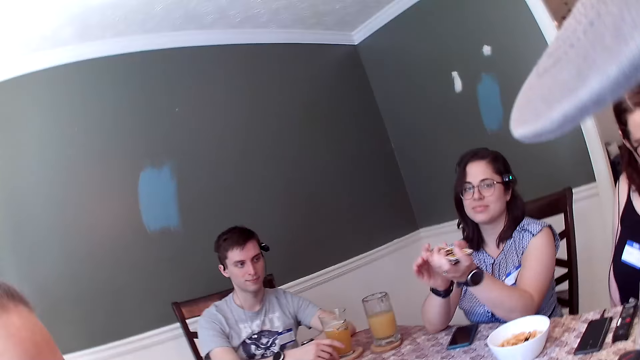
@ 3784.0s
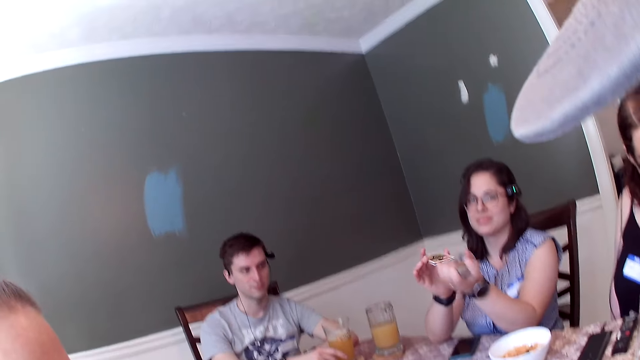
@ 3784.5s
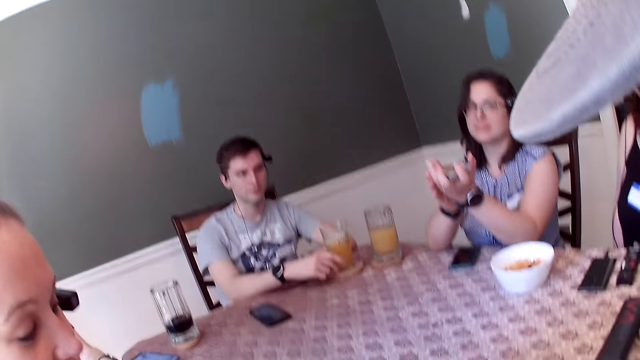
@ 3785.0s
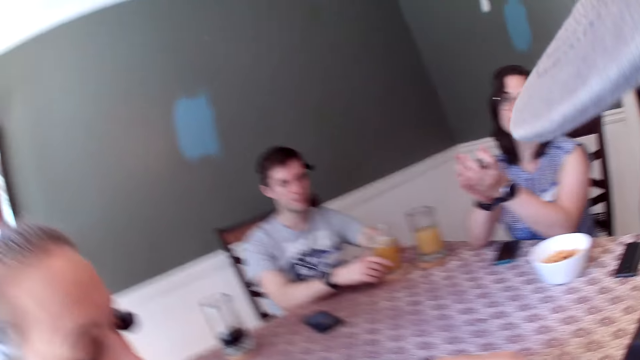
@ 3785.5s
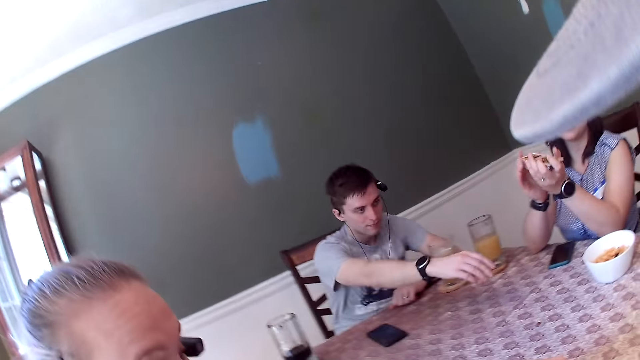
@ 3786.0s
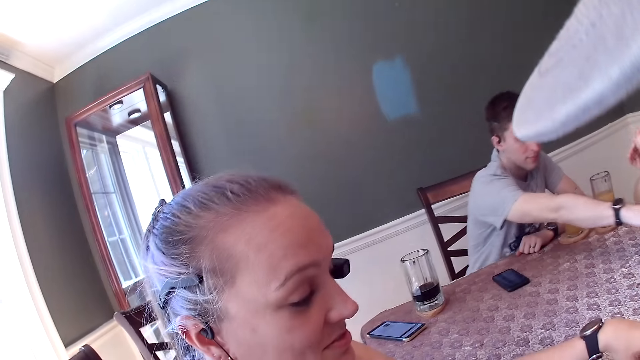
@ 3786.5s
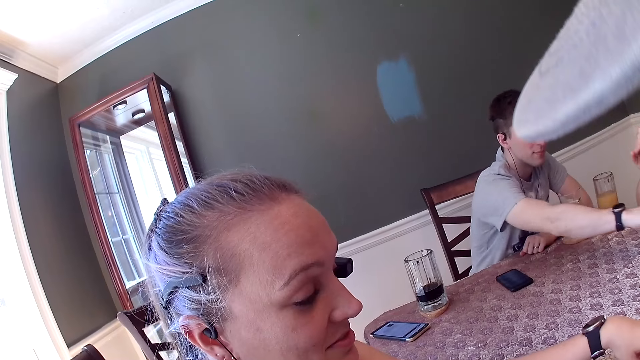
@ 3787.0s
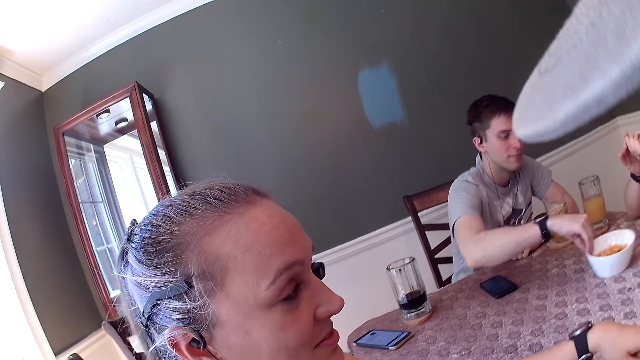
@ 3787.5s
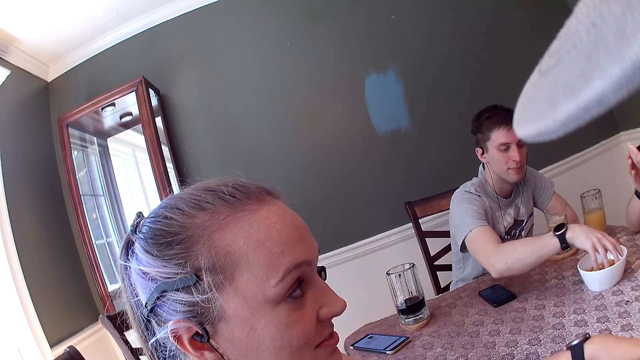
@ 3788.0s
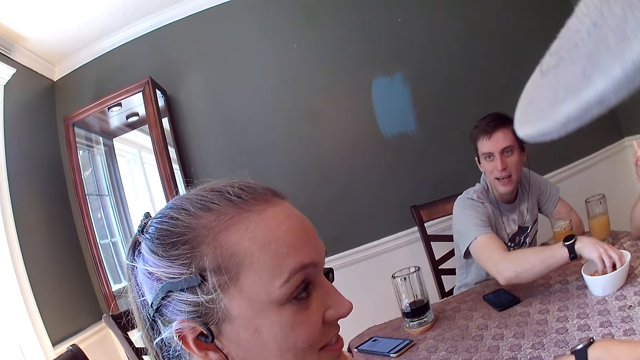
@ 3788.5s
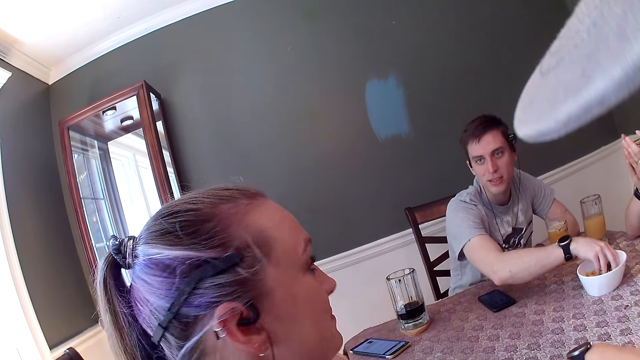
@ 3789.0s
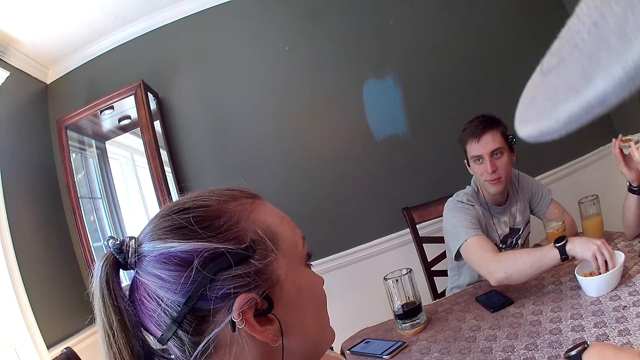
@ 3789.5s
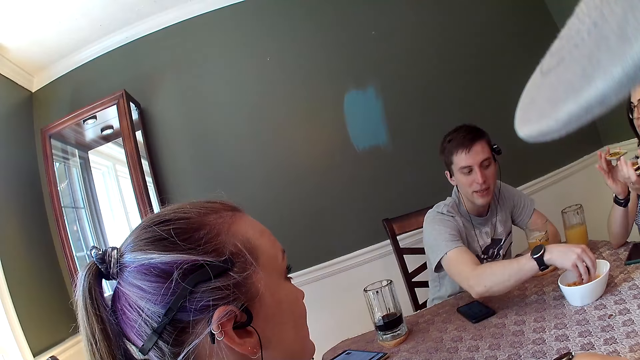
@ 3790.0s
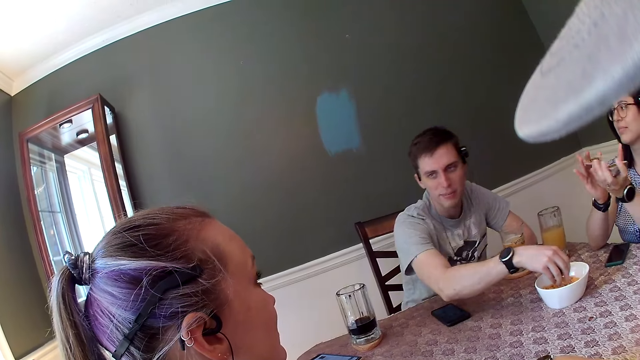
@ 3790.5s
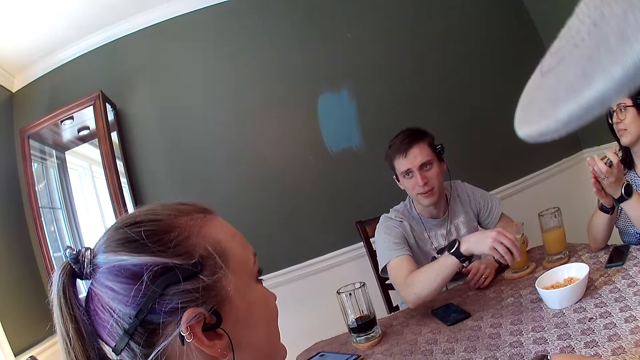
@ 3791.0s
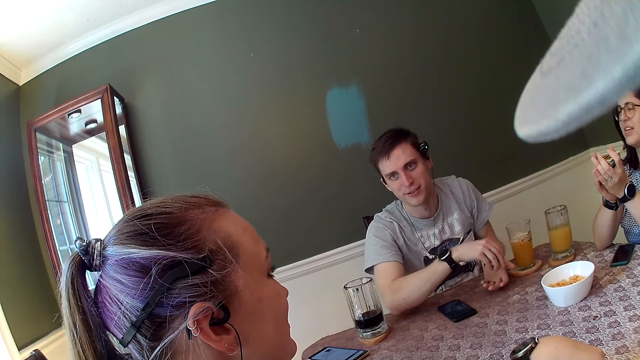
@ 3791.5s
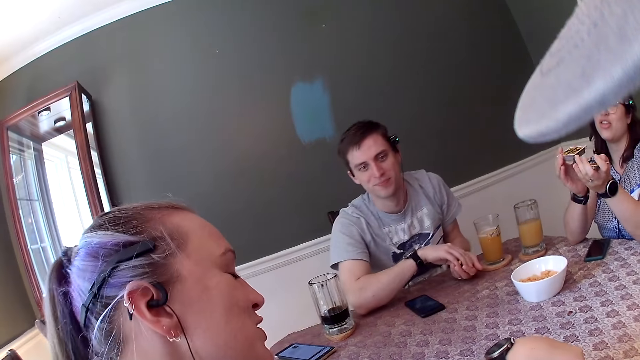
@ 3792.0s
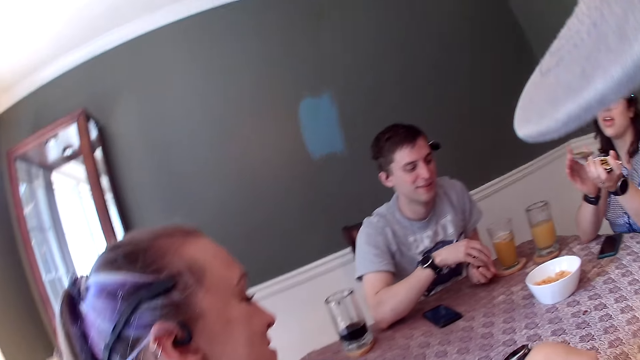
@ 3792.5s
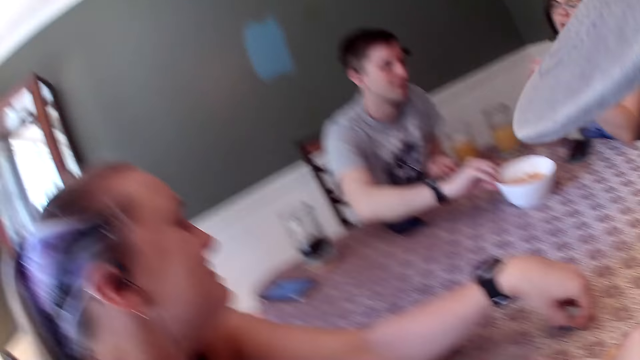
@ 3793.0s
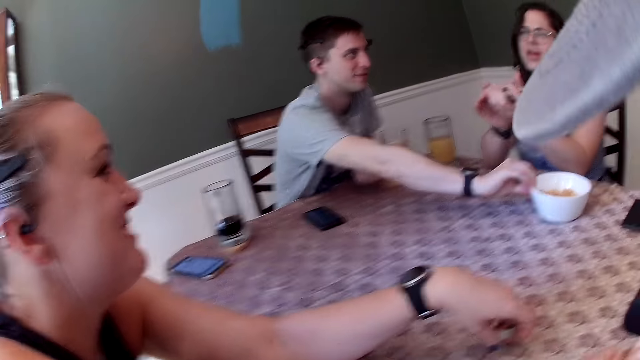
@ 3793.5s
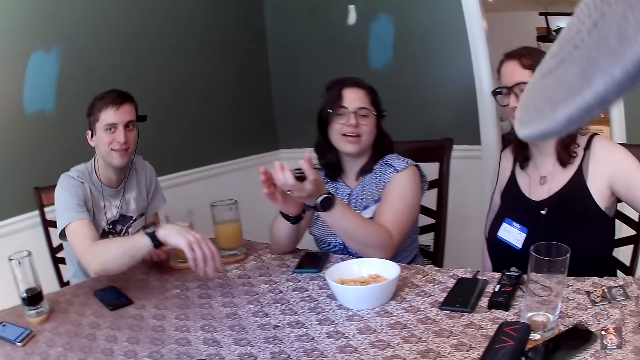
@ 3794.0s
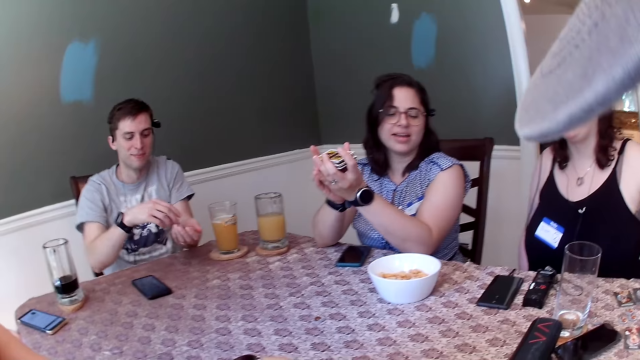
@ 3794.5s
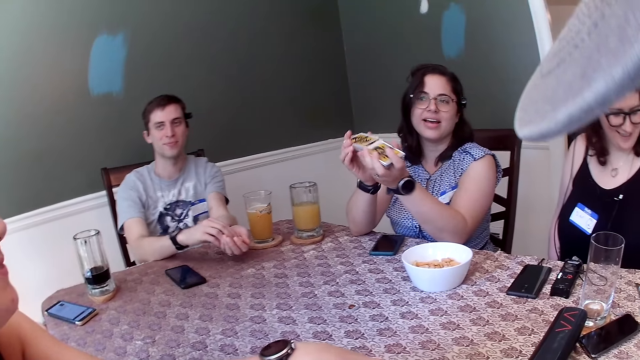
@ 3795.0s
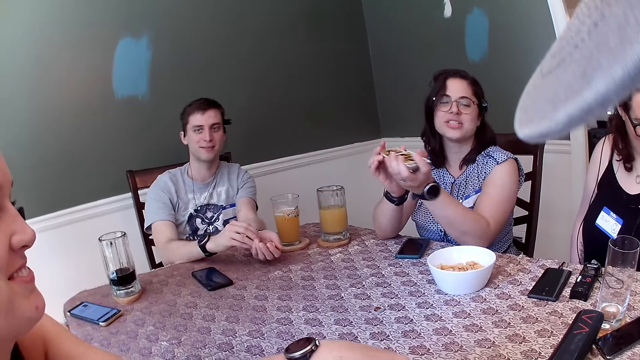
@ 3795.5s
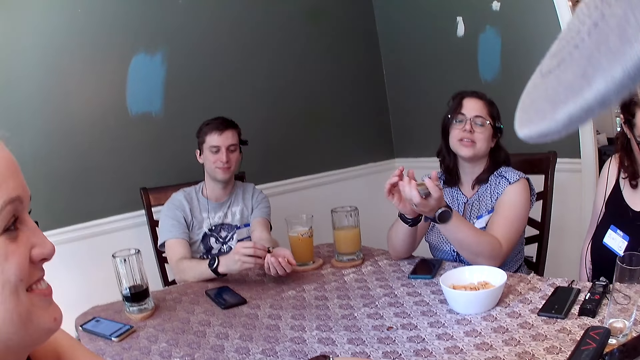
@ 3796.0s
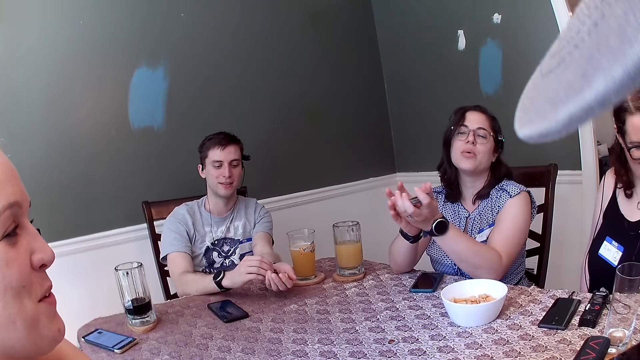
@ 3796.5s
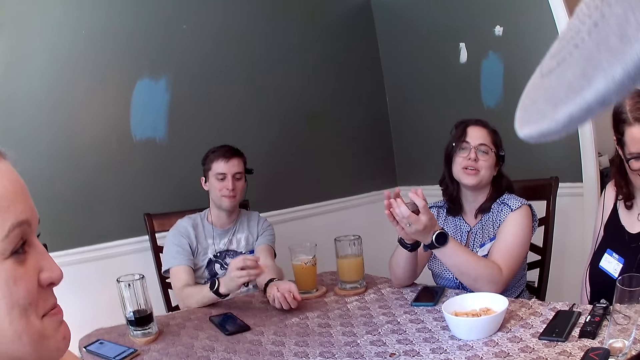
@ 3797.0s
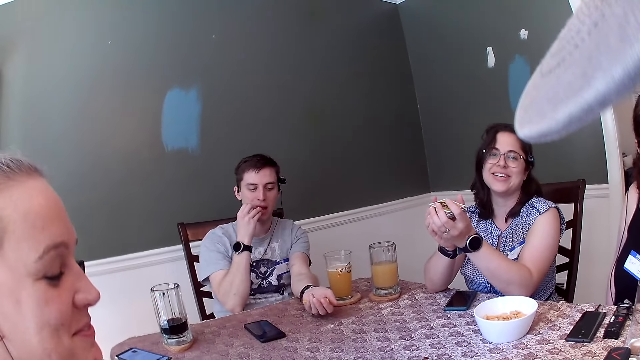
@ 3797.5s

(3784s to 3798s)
A man picks up the container of the bites. He pulls the bowl of chin chin with his right hand and dips his right hand into the bowl of chin chin. A woman shuffles the cards in her hands. The man takes some chin chin from the bowl with his right hand and puts the chin chin in his left hand. He pushes the bowl of chin chin on the table with his right hand, removes the hand from the container, and eats chin chin from his left hand.

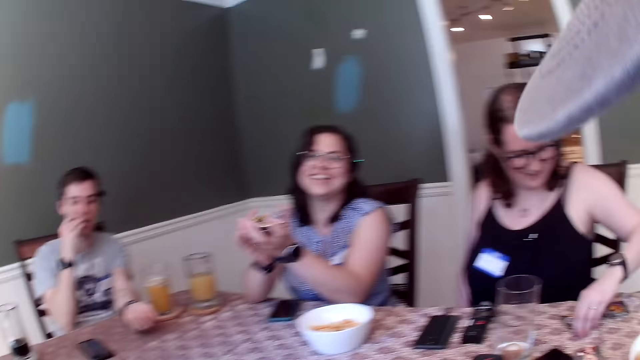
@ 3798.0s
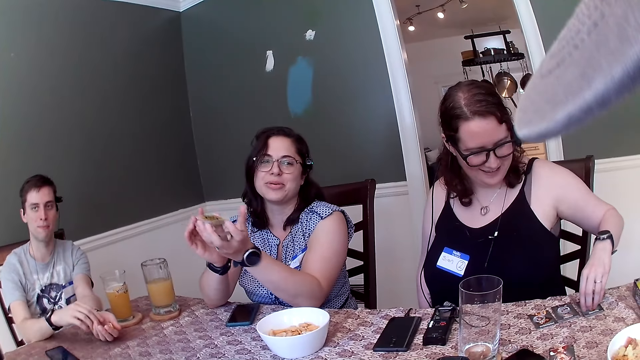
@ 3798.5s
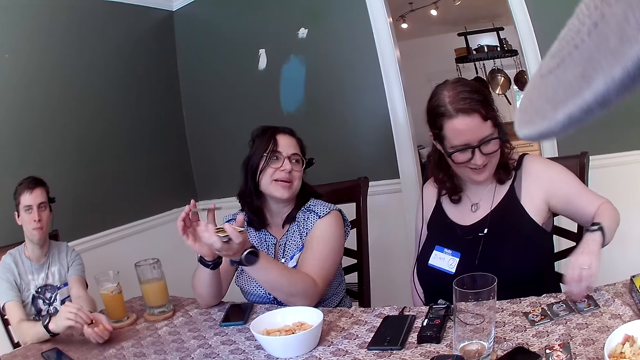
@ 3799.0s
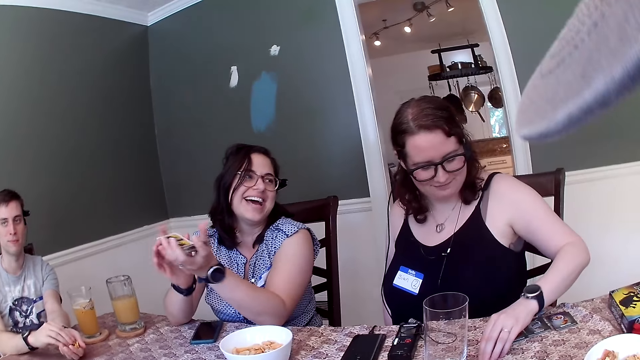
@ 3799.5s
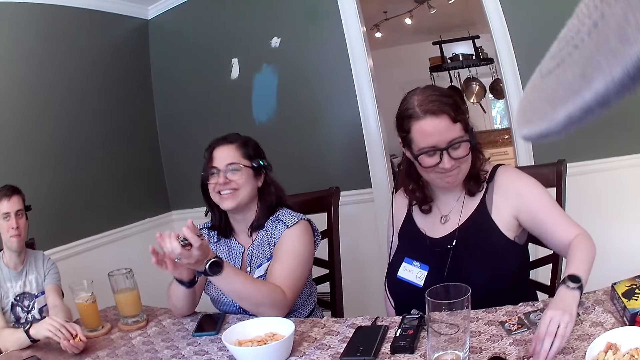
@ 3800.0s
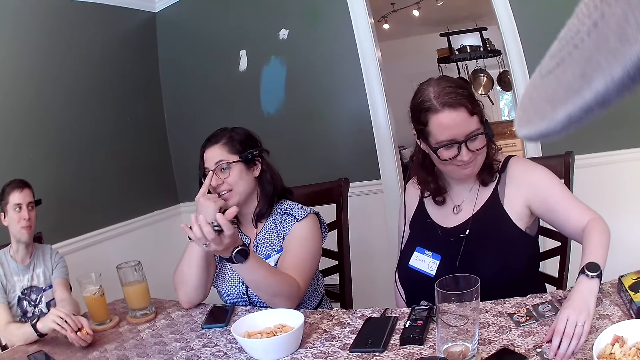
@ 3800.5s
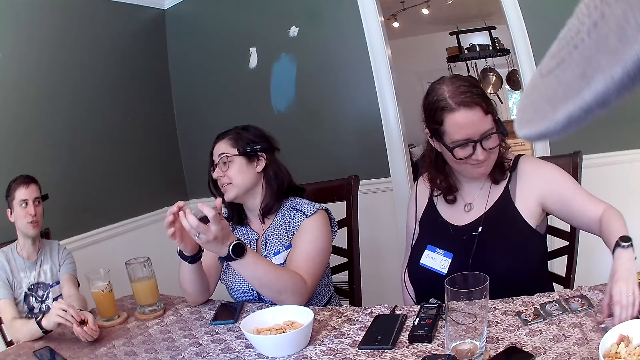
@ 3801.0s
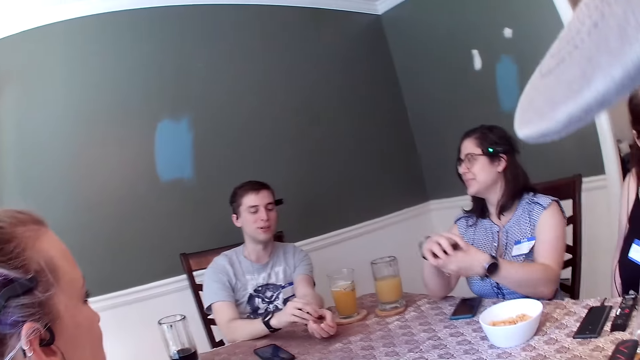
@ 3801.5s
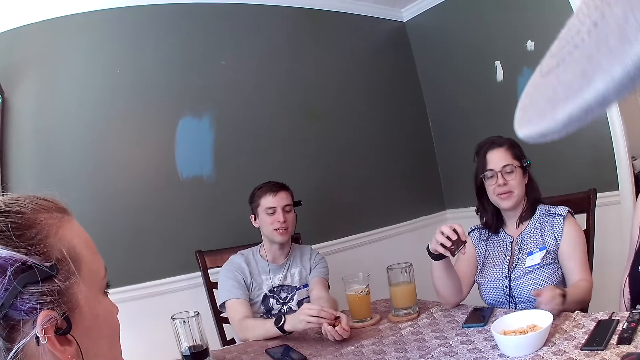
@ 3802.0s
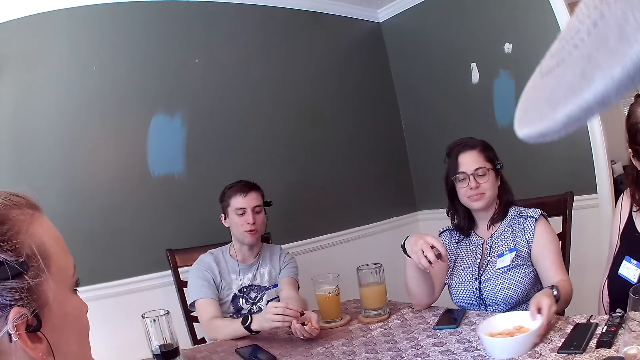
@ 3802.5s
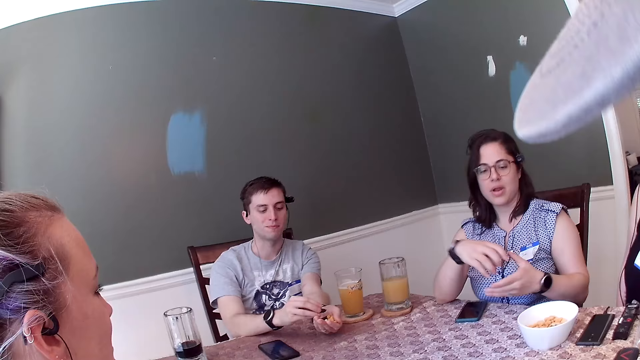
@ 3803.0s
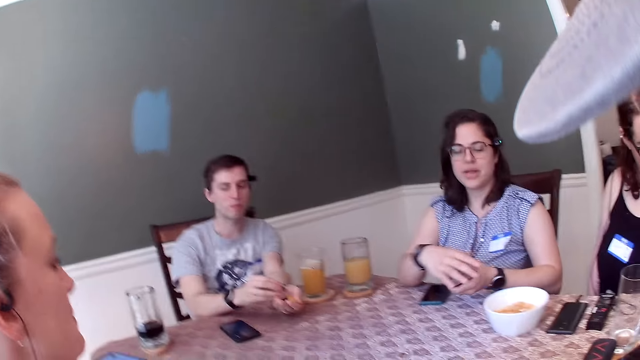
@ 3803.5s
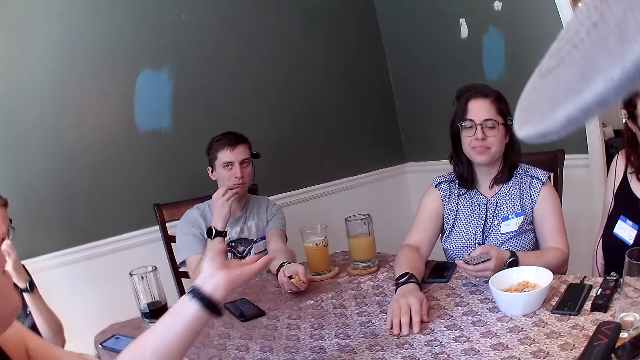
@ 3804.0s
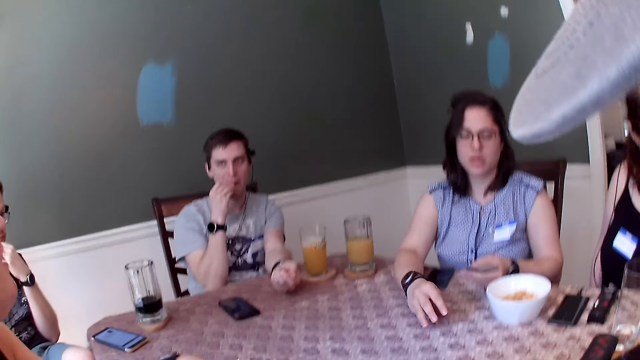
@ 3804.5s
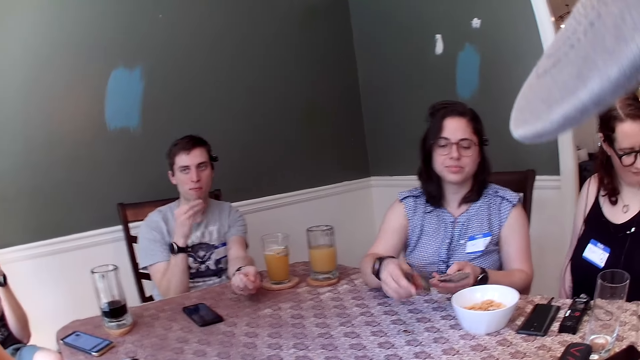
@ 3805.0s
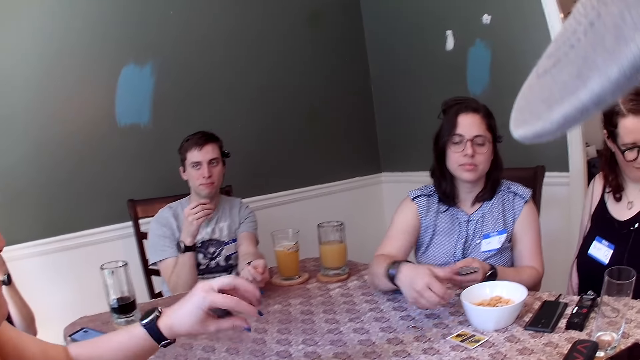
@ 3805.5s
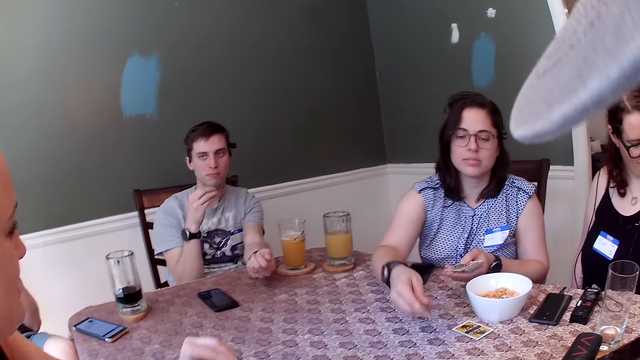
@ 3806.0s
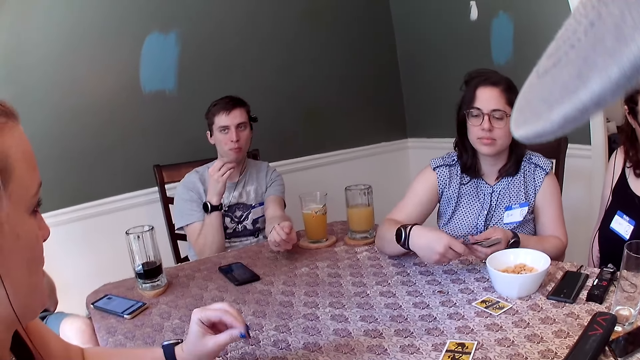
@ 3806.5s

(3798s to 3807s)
A woman picks up a chip from the table with her left hand and drops the chip on a card with her left hand. She picks up a chip from the table with her left hand and drops the chip on the table with her left hand. Another woman arranges cards with the hand. A man converses with a woman. Another woman transfers the cards from her left hand to her right hand. She moves the bowl of chin chin on the table with her left hand, transfers the cards from her right hand to her left hand, touches the table with her right hand, and distributes the cards on the table.
